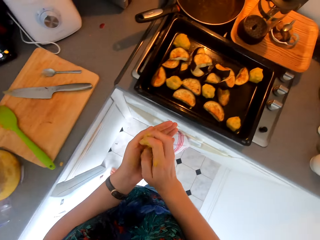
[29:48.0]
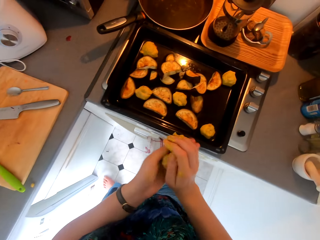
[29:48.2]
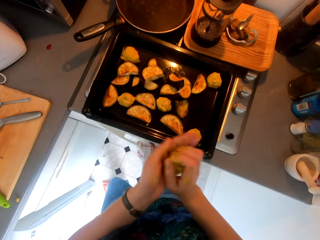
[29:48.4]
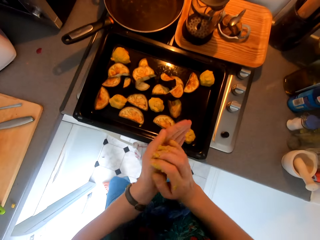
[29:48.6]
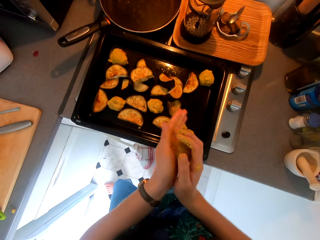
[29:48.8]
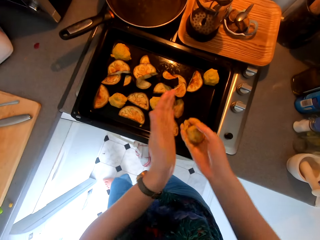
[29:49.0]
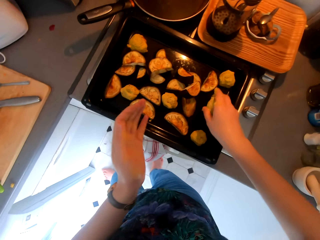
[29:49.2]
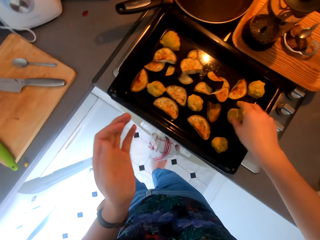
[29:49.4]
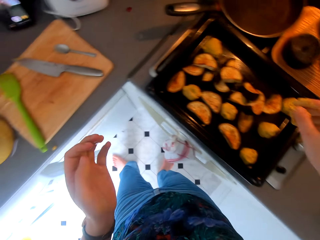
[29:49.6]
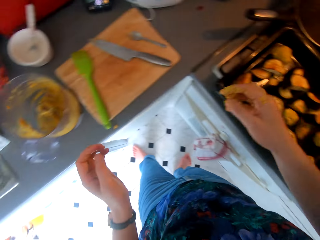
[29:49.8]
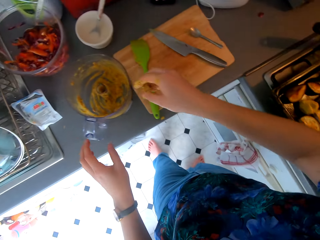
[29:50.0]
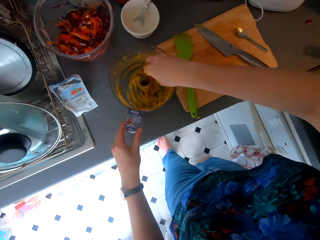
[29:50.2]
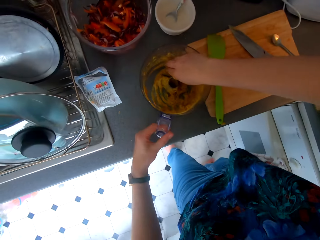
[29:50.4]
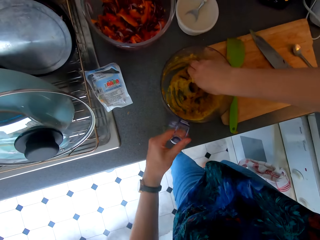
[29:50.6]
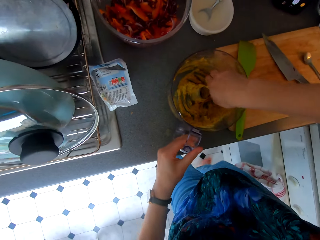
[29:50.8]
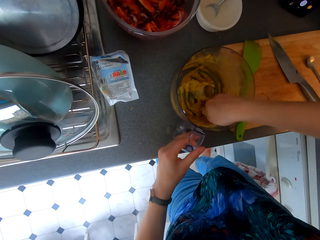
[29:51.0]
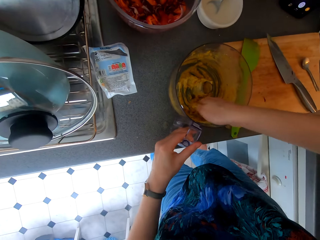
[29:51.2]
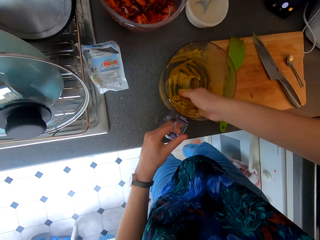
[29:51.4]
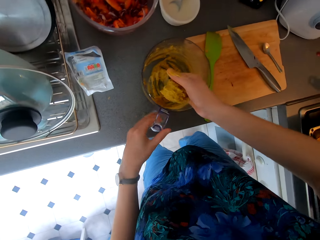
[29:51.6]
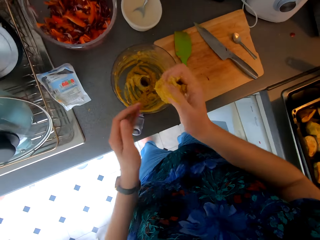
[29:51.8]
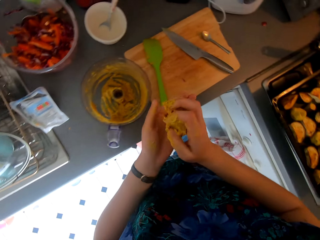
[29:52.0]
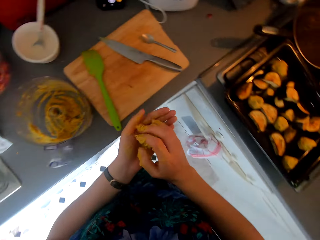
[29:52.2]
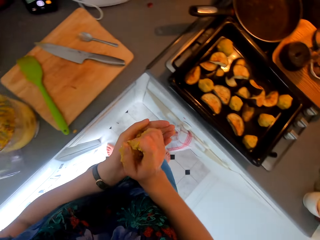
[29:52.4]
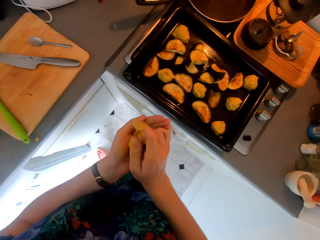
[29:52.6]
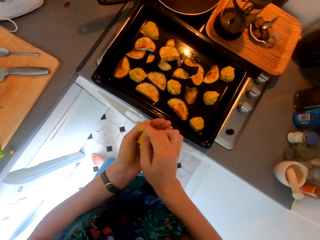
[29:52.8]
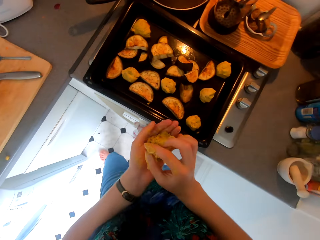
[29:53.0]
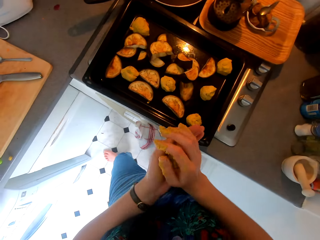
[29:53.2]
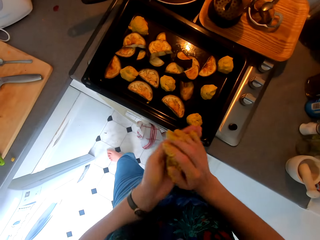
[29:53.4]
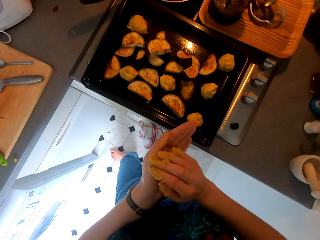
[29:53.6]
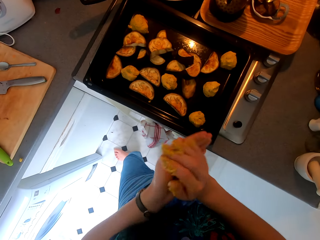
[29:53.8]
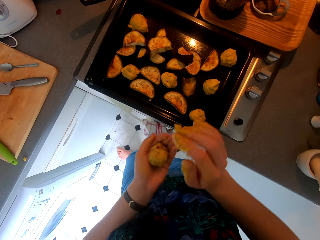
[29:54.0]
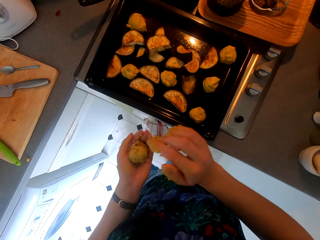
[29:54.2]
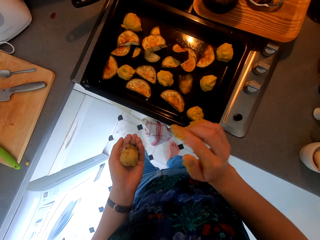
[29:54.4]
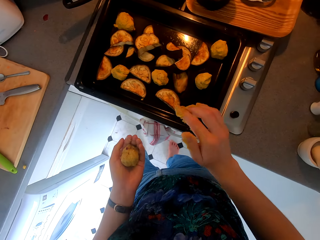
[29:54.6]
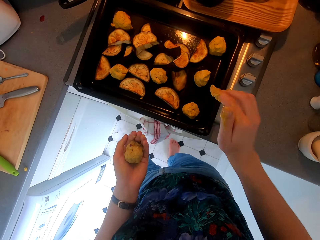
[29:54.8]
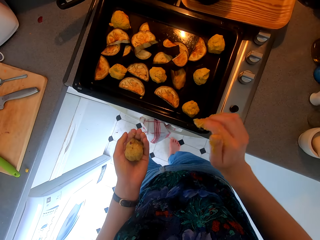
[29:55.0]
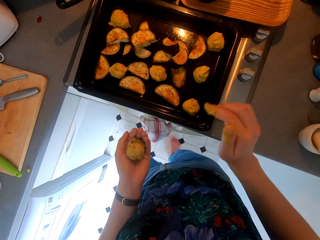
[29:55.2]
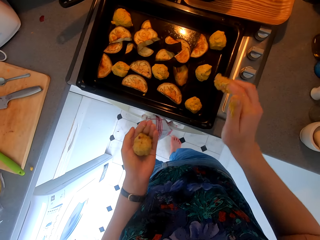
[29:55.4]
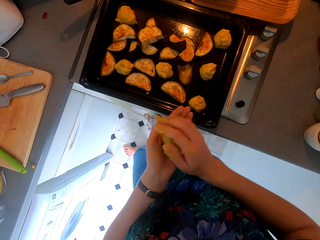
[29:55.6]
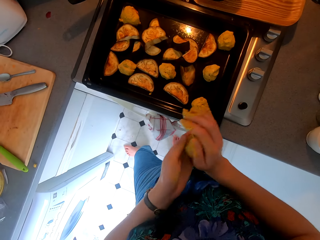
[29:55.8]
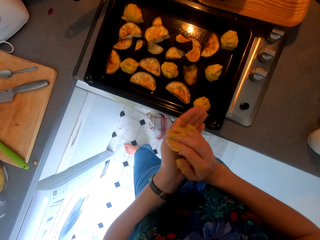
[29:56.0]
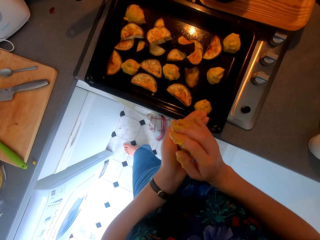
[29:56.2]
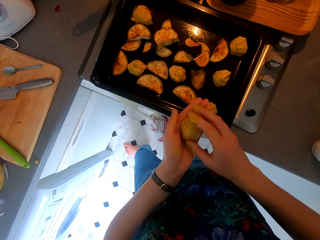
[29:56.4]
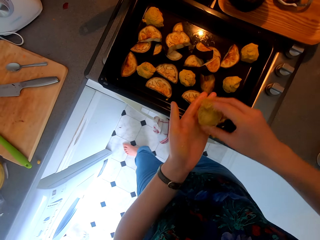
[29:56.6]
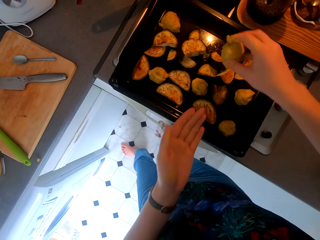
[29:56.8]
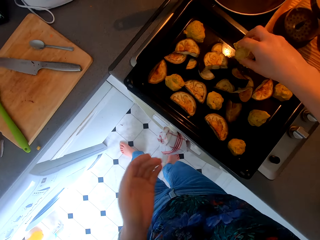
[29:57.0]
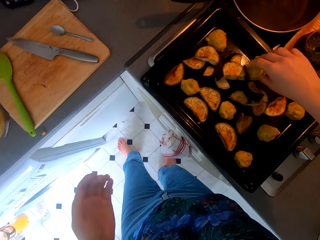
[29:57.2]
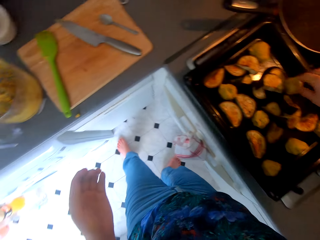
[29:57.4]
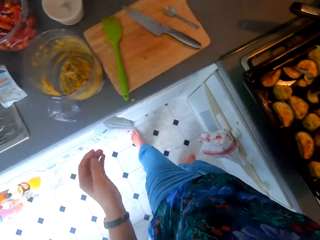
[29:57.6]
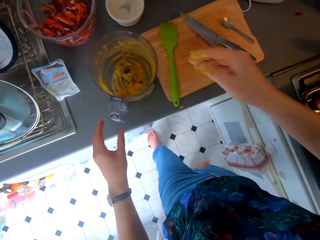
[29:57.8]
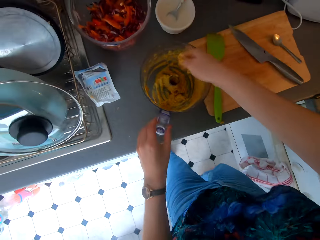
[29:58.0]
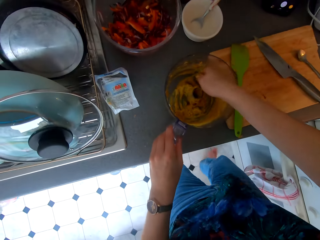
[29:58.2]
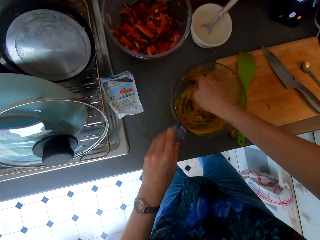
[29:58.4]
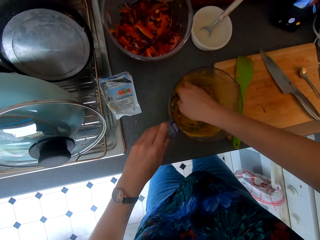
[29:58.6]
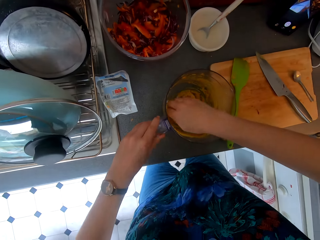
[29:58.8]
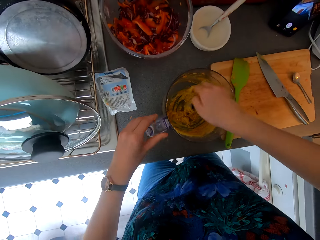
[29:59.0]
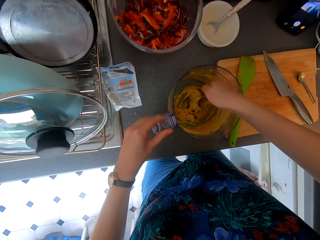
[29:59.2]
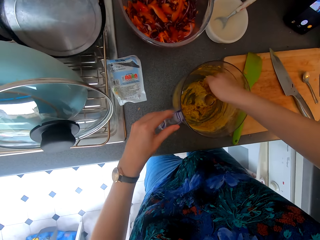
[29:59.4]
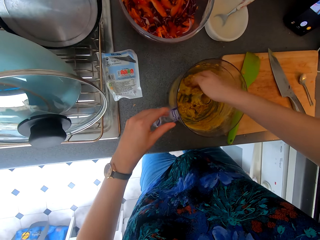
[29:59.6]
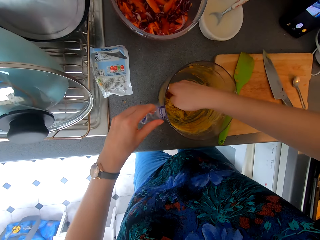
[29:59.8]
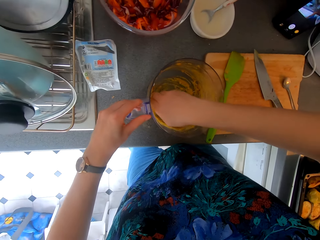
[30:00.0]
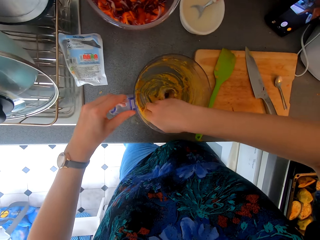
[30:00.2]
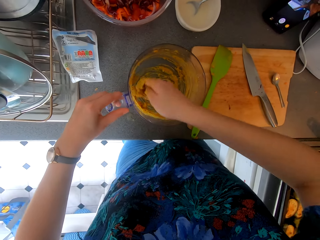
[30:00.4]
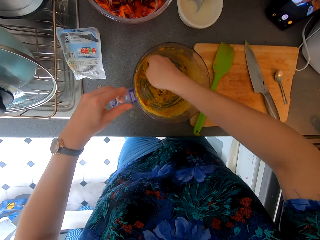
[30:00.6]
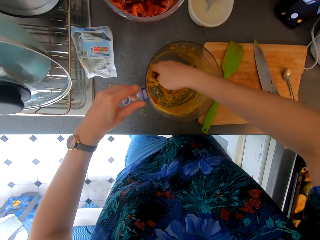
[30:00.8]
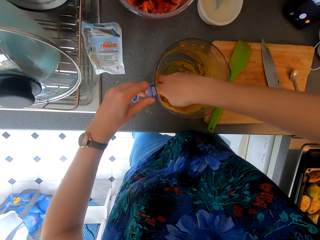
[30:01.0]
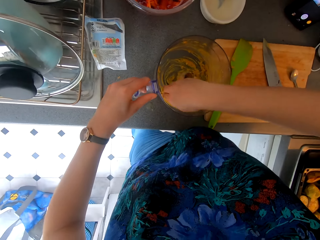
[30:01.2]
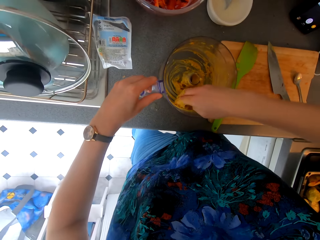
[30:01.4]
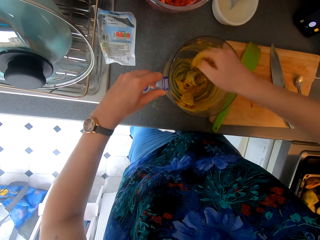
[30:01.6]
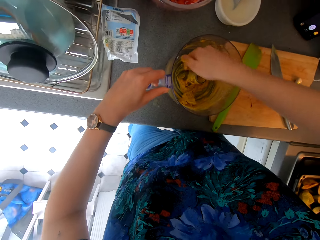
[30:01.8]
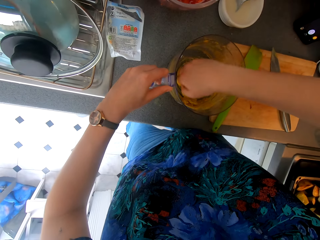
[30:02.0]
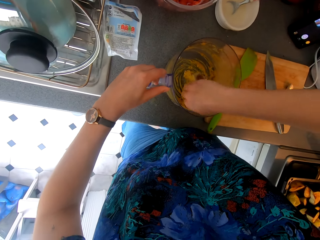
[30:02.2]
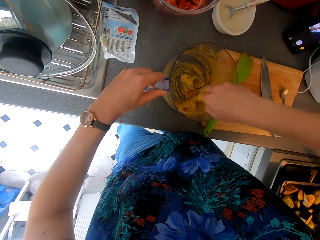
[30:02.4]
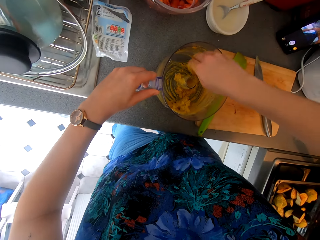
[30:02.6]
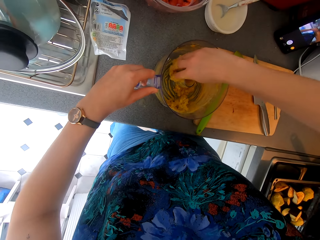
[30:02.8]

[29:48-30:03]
The camera wearer bakes something with hands. They roll the potato. They put the rolled potato on the tray. They hold the blender jug. They pick the blended potato from the blender. They bake something with hands. They roll the blended potato. They count the potatoes on the tray. They bake something with hands. They put the rolled potato on the tray. They walk around. They hold the blender jug. They pick the blended potato from the blender.

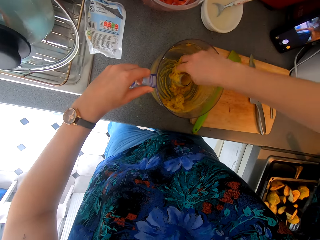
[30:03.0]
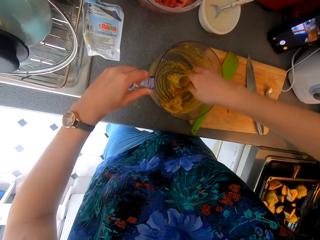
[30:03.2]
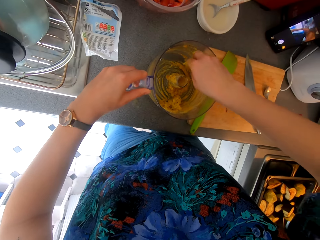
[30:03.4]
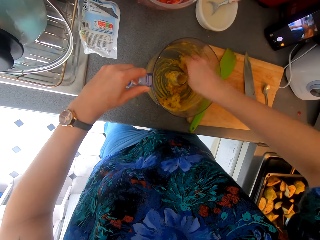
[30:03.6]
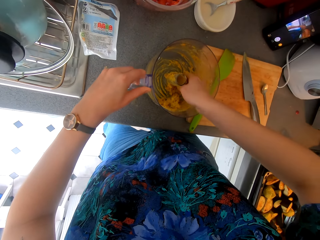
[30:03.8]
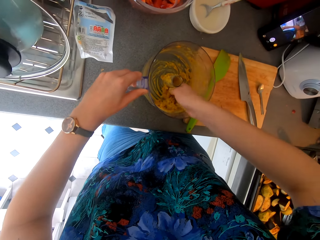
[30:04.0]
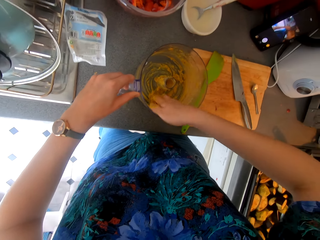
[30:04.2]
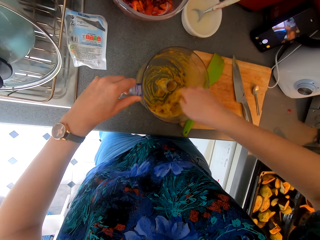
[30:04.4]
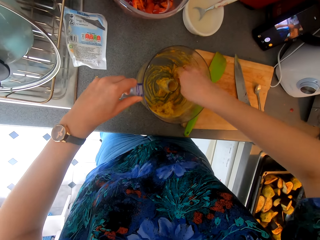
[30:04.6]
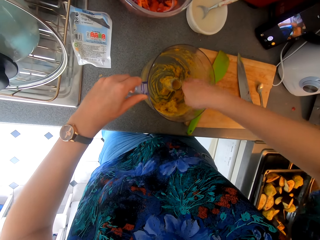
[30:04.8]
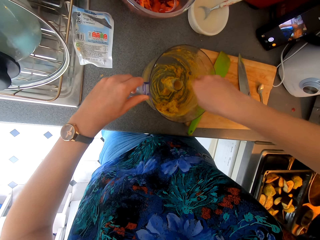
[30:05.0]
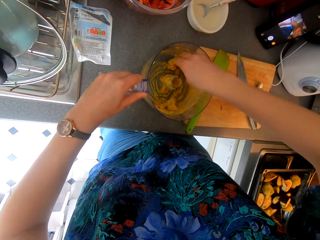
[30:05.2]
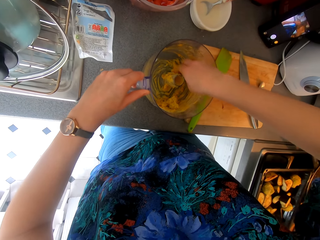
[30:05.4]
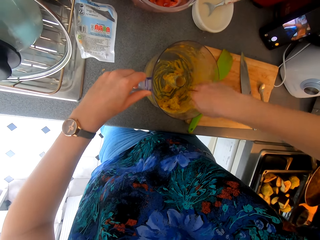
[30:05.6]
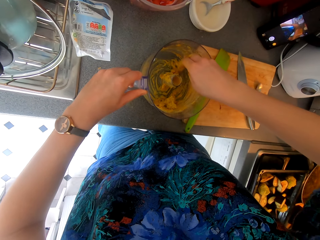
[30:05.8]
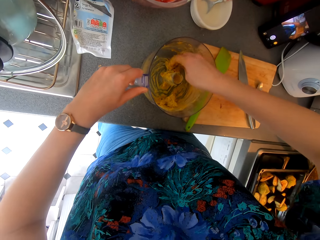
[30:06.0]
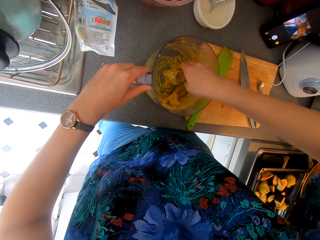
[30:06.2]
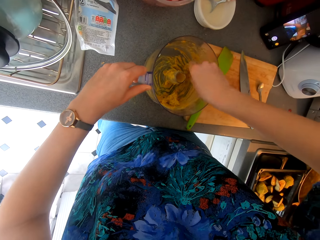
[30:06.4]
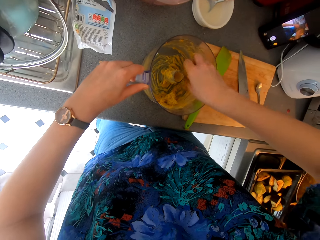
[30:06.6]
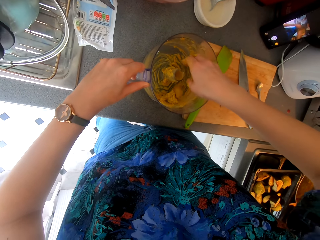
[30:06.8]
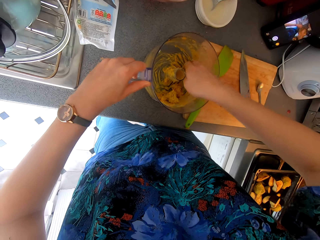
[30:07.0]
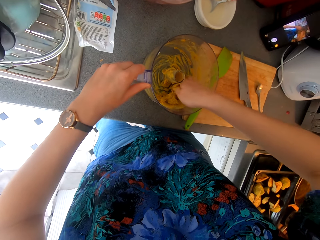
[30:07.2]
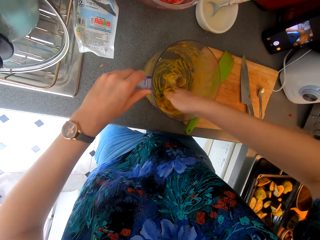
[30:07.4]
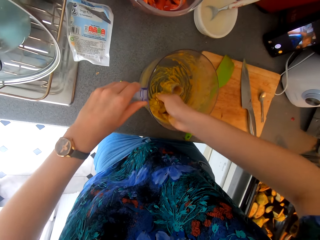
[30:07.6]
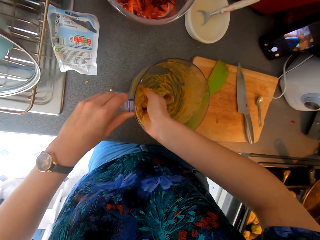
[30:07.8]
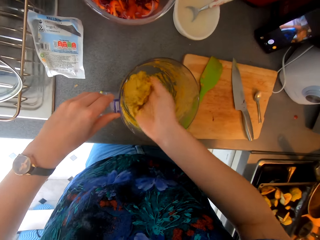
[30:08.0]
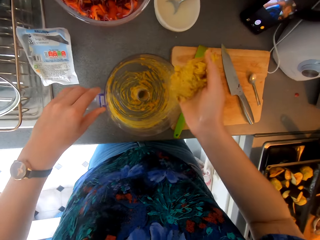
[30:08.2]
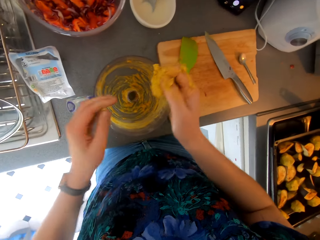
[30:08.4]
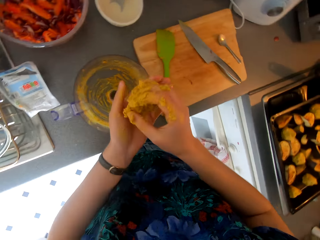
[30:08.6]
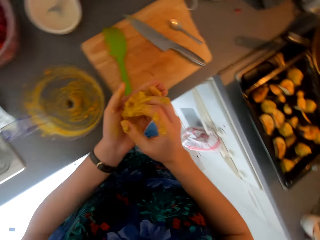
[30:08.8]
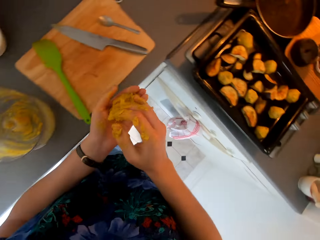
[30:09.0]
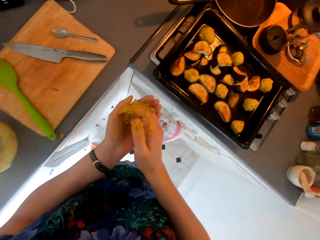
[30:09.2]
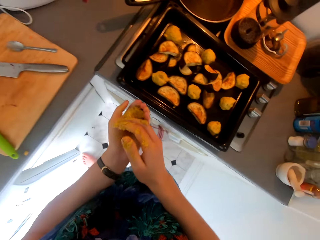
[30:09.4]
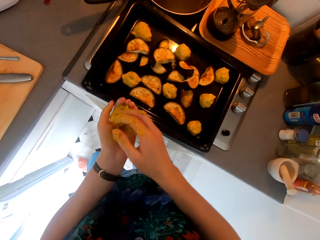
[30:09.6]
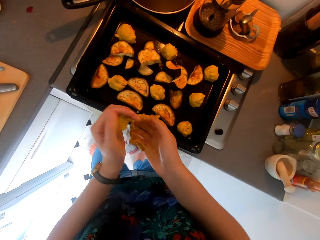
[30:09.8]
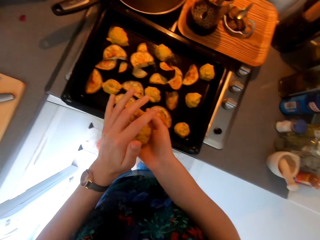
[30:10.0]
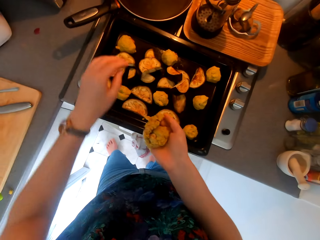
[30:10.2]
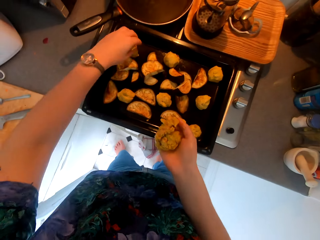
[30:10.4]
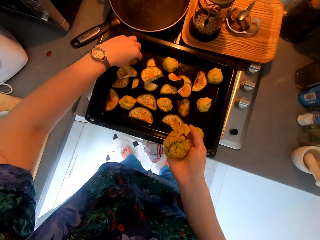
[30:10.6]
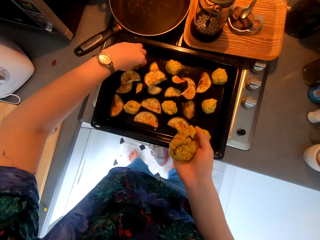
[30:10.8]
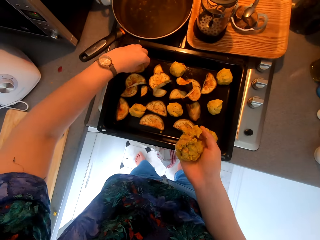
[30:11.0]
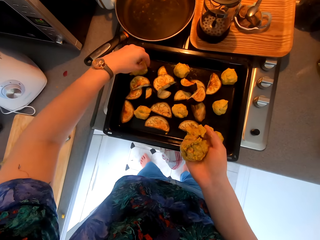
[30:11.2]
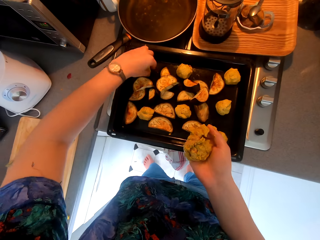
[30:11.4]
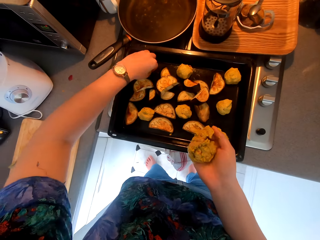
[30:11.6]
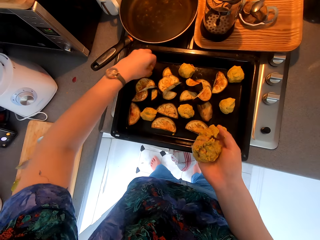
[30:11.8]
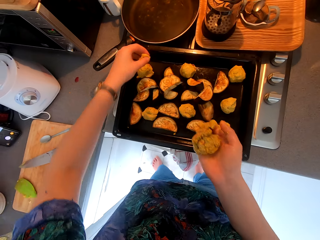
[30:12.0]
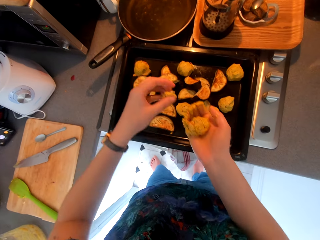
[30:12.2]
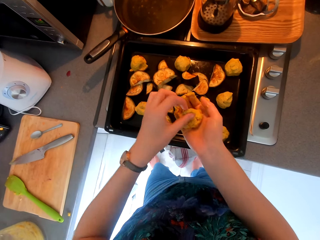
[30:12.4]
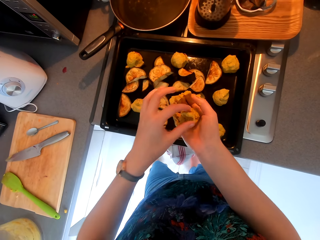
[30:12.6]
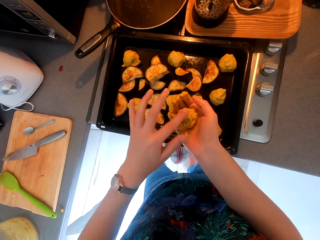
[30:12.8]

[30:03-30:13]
The camera wearer bakes something with hands. They lift something and hold something. They touch a potato on the tray.
